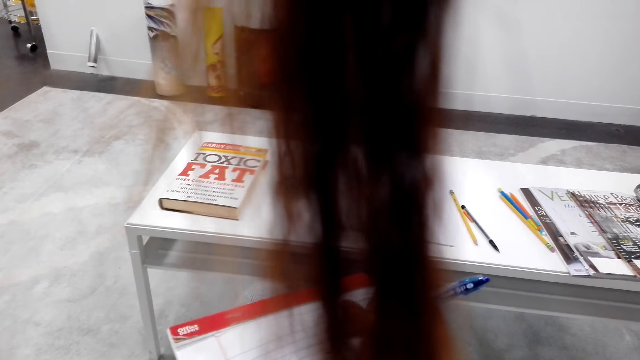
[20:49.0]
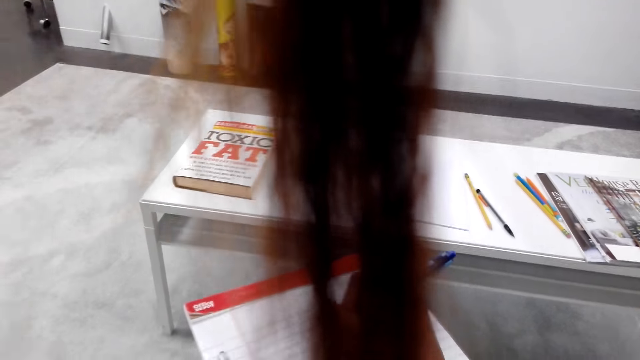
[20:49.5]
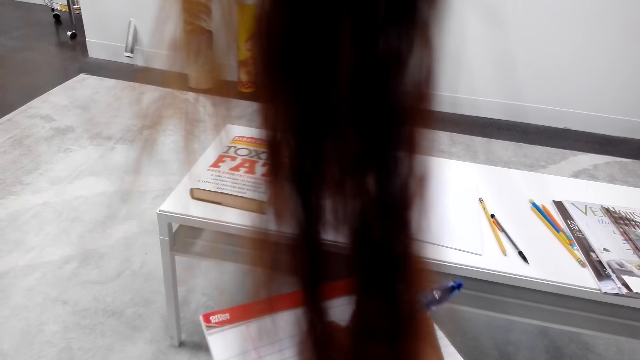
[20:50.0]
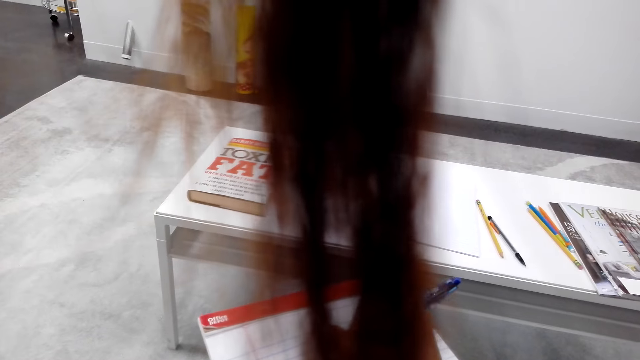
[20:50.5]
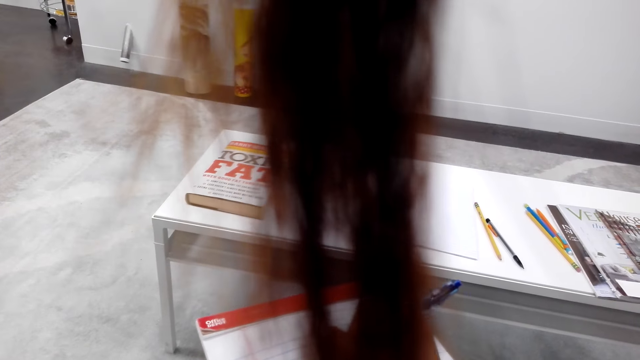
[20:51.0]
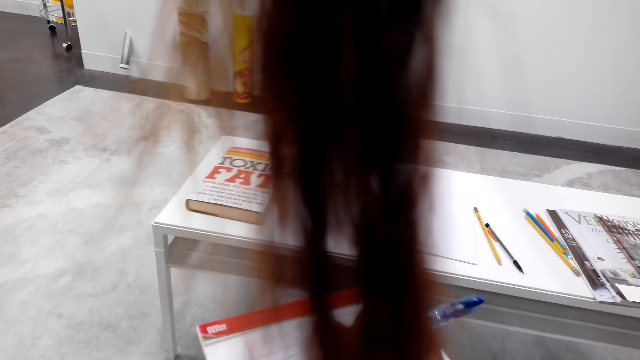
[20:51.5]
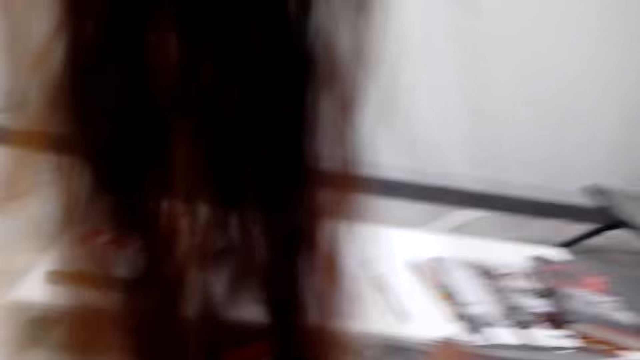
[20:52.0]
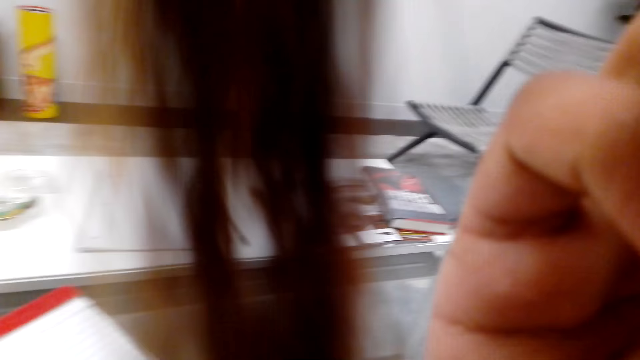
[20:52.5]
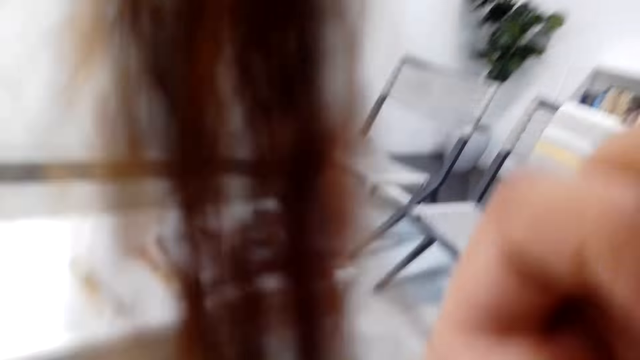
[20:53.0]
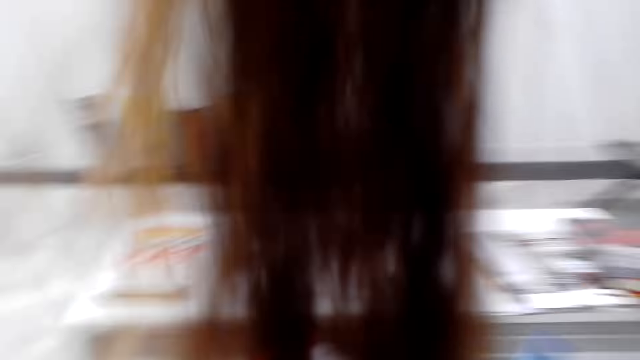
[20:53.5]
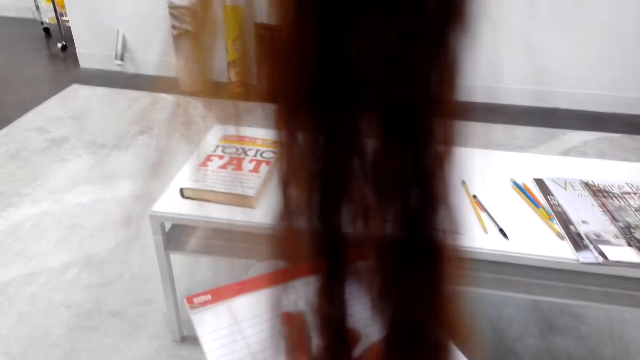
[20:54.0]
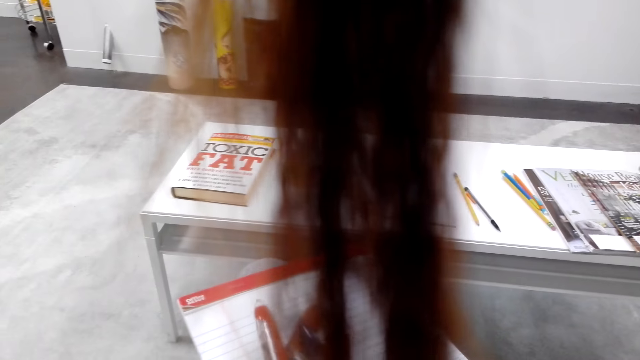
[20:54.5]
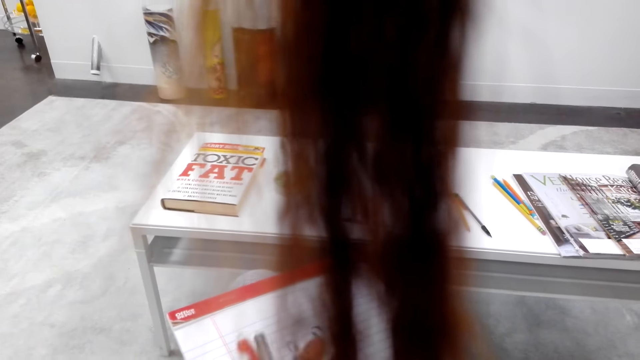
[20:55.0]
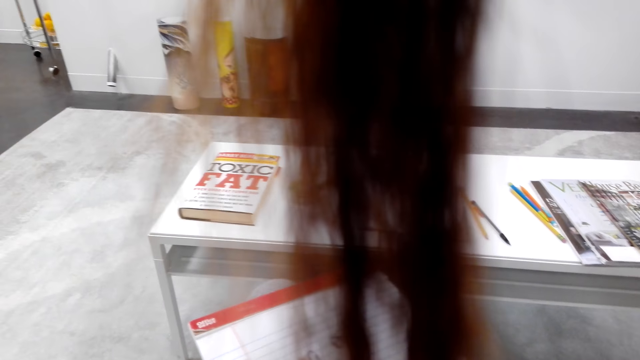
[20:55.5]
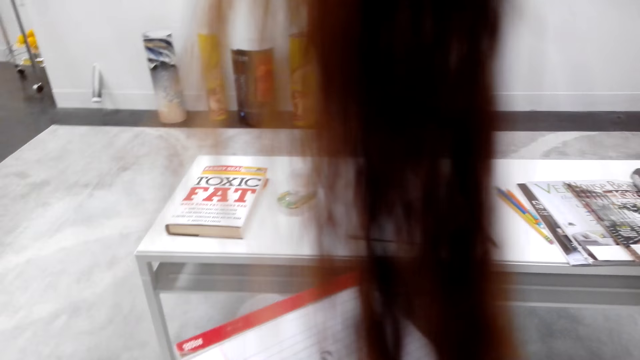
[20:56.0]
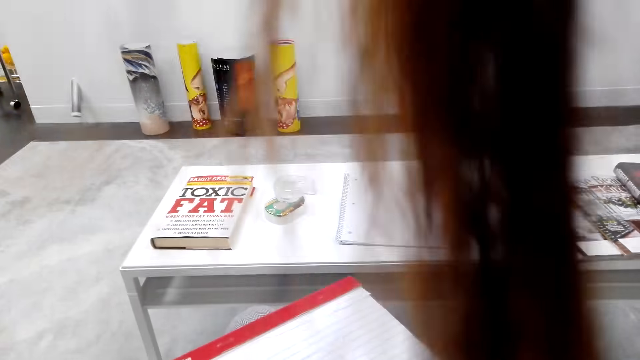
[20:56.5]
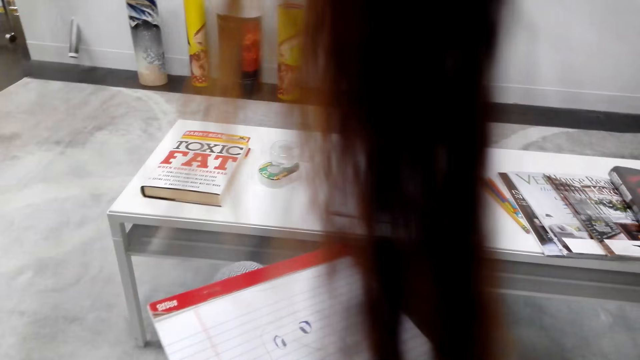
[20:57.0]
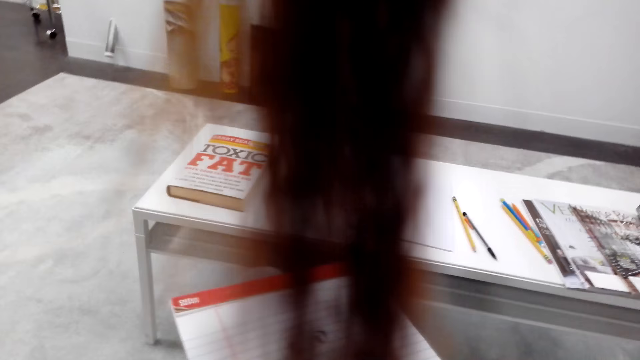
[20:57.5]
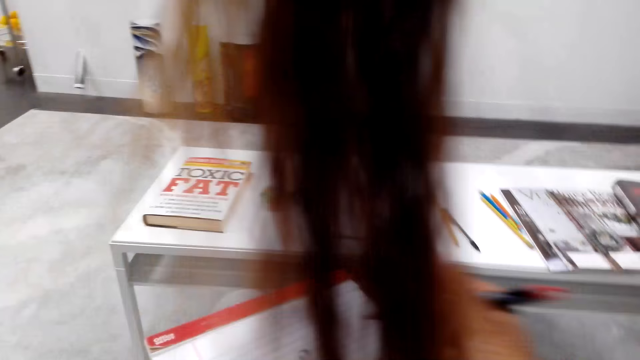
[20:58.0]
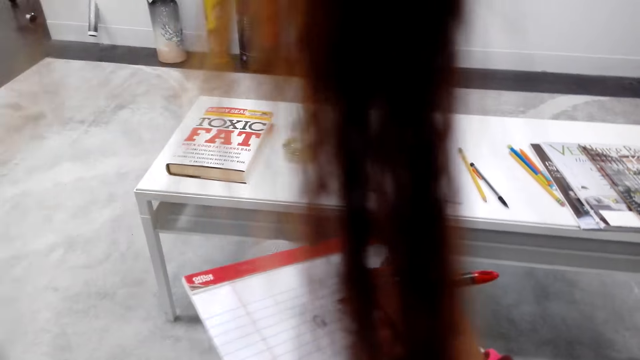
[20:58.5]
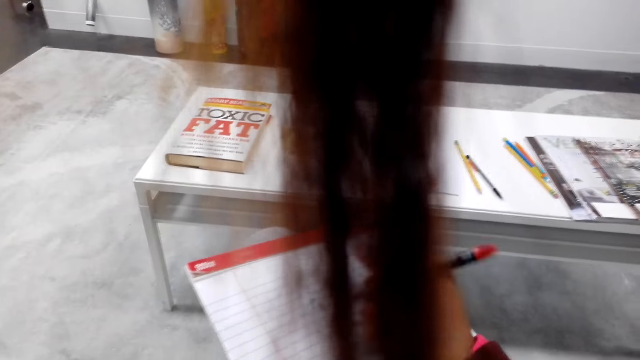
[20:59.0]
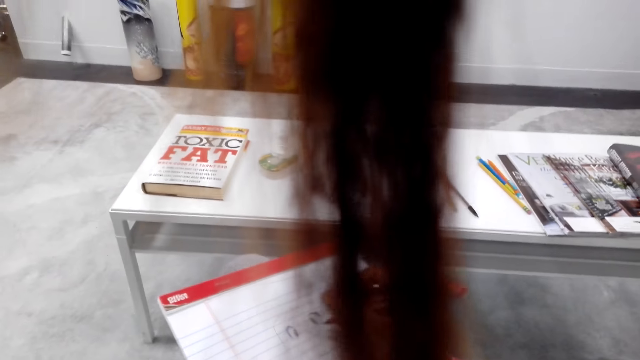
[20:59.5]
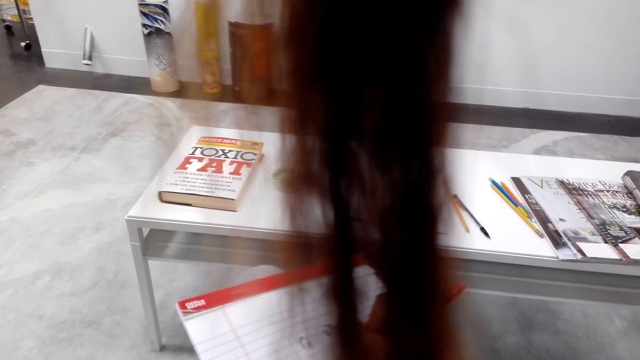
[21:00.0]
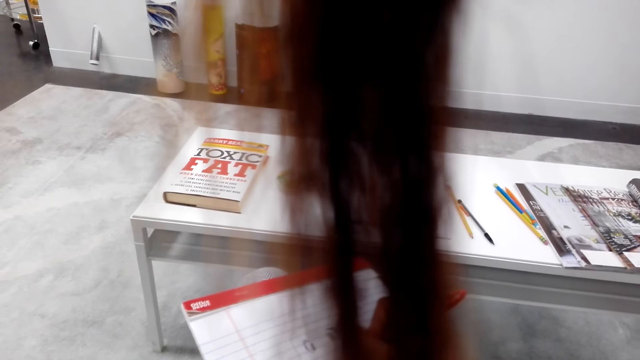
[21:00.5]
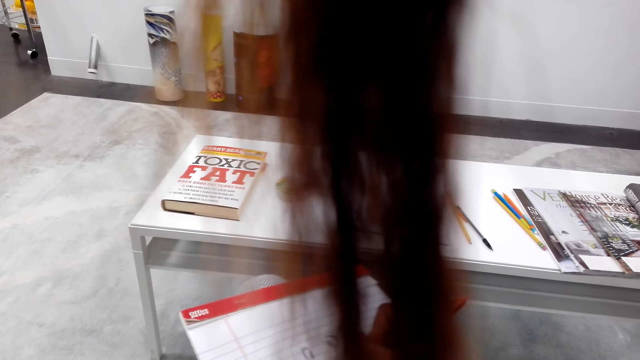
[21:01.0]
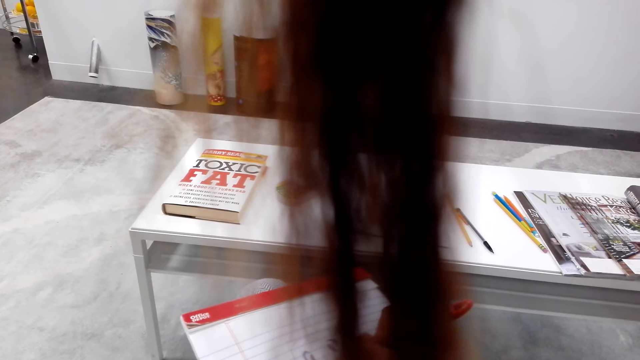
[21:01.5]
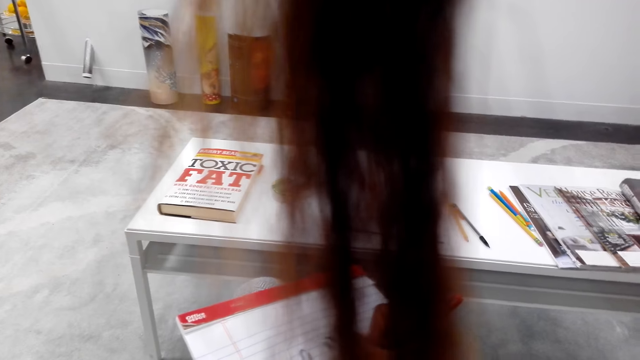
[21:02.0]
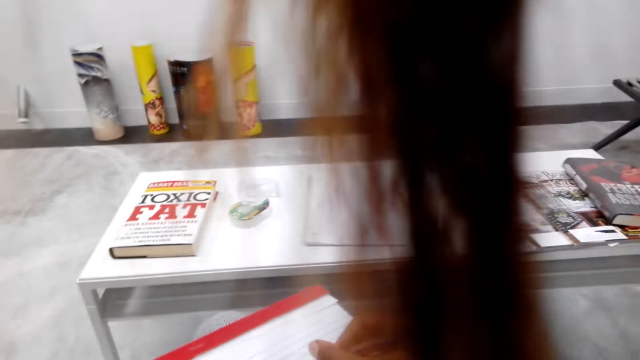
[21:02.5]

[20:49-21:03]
The camera wearer fixes the camera. They raise a hand. They draw on the book.

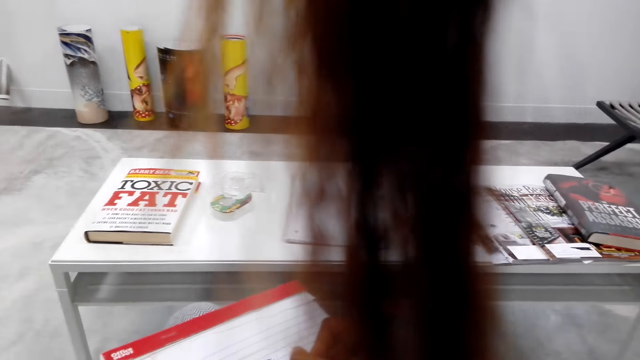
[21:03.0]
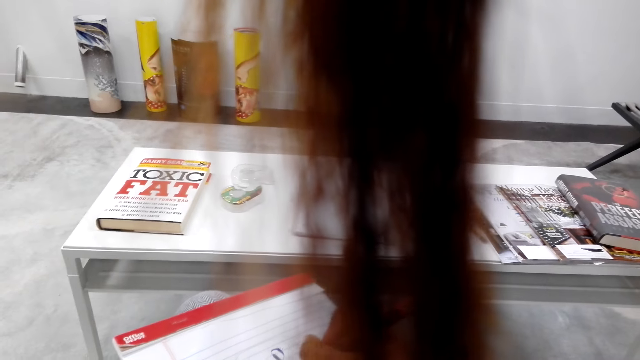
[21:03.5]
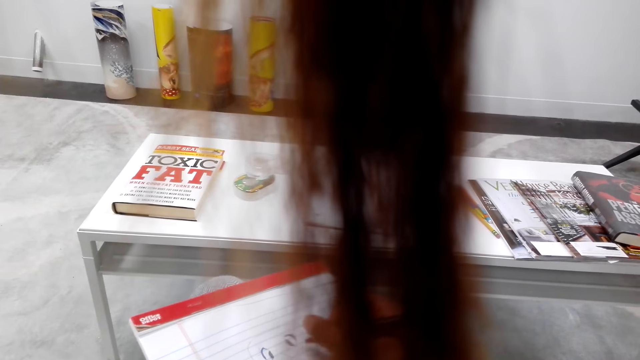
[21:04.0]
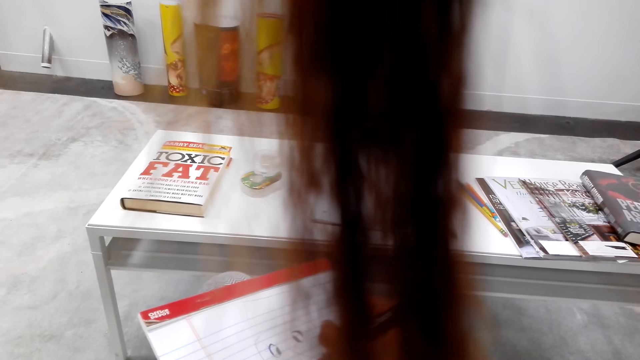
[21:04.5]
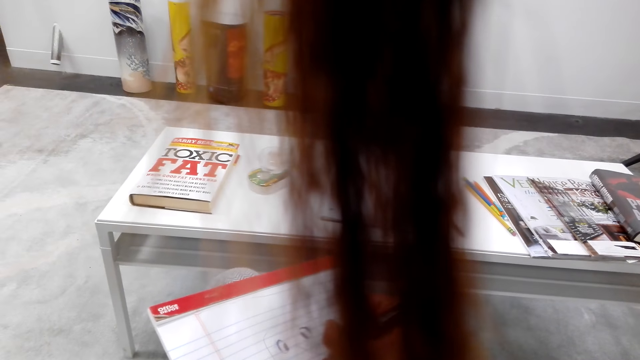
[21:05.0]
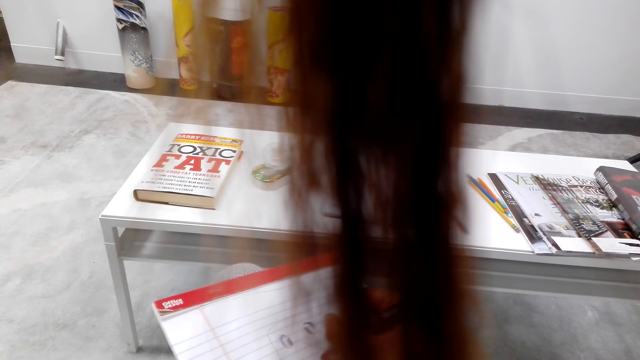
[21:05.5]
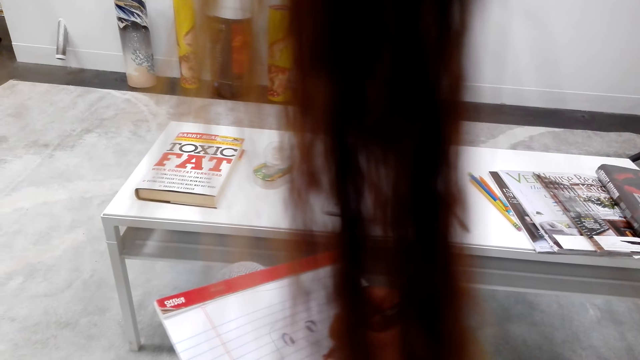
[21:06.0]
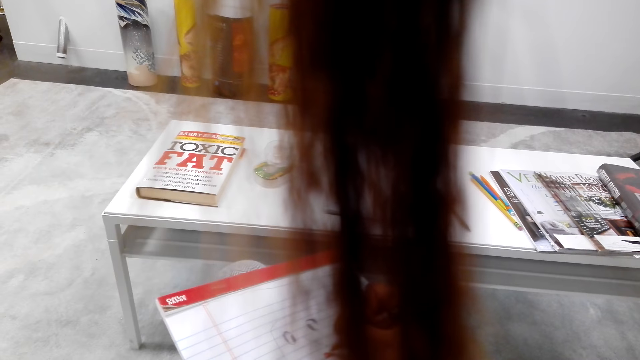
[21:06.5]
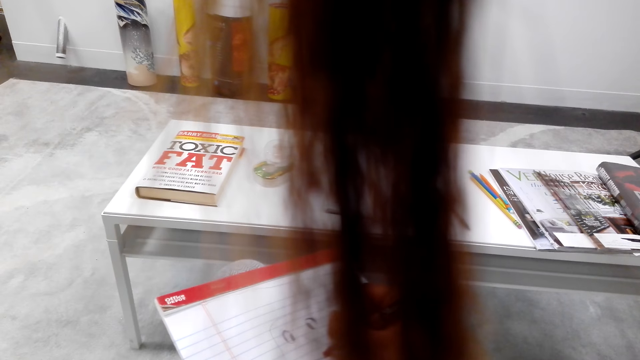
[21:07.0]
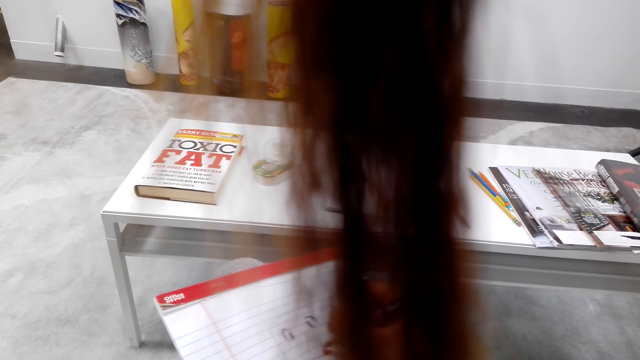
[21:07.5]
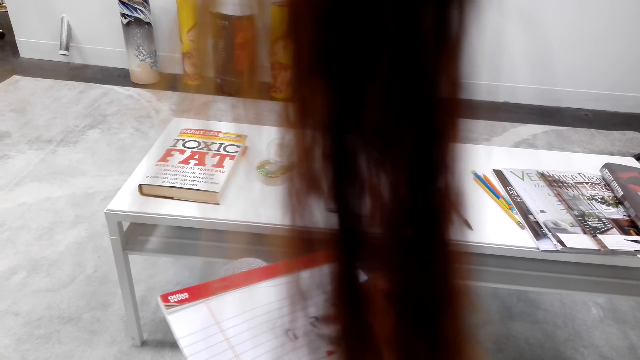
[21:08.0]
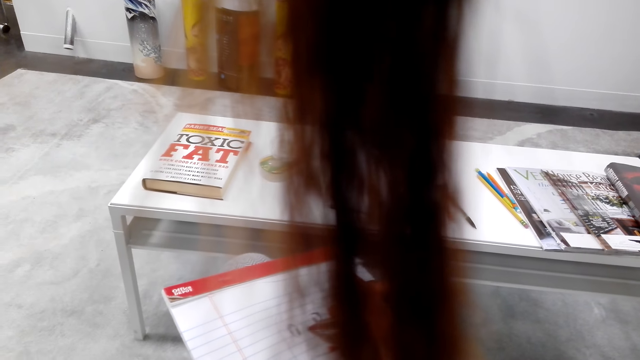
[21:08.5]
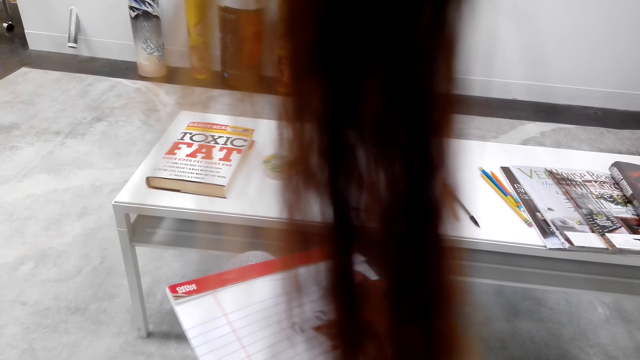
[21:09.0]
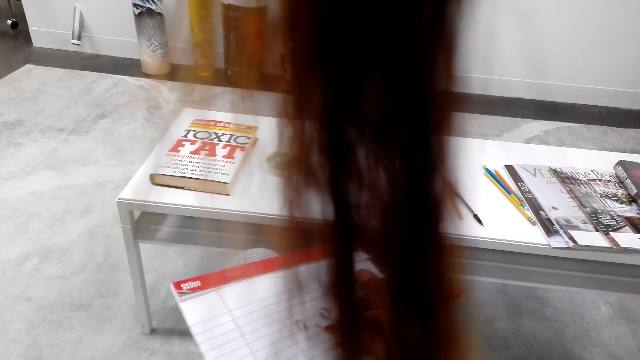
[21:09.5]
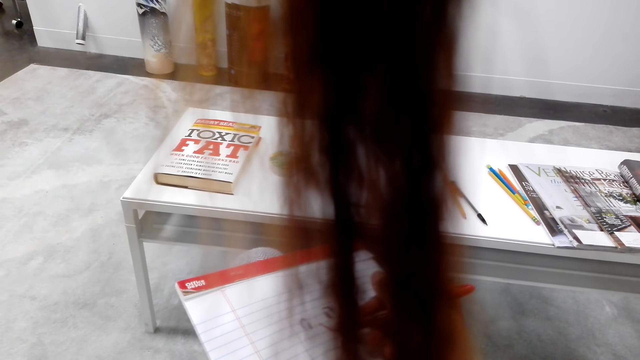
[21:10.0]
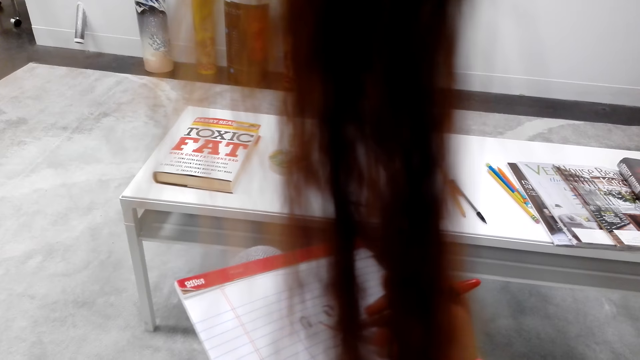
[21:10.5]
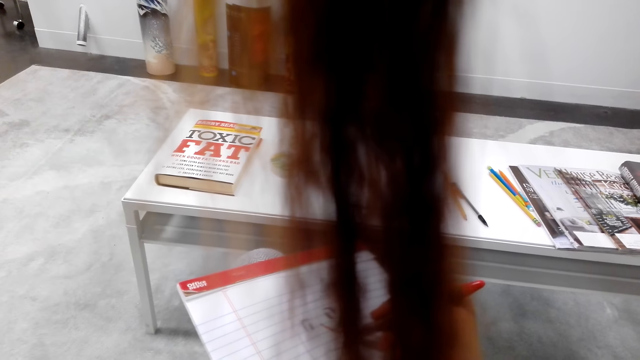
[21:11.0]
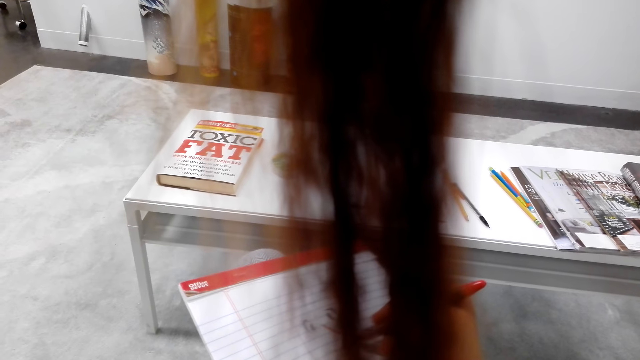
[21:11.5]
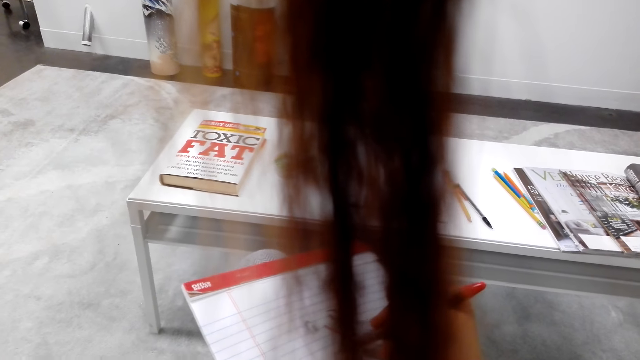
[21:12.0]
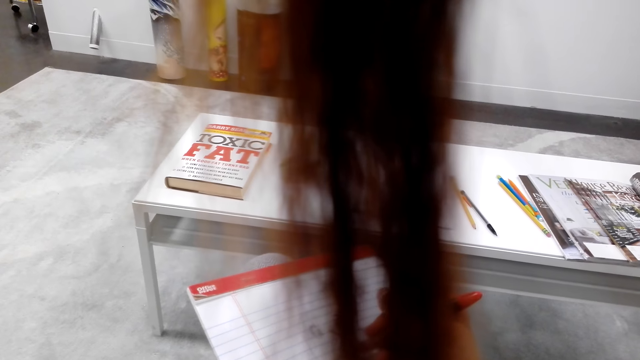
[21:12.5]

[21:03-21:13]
The camera wearer writes on paper.
